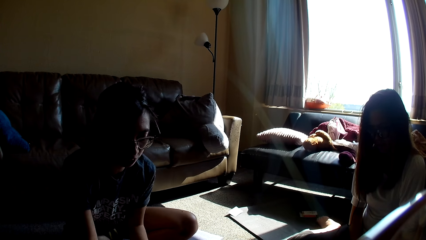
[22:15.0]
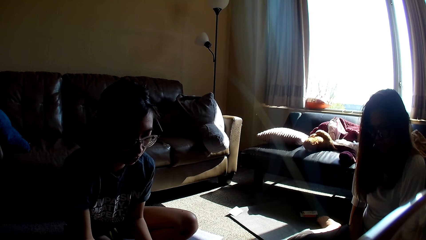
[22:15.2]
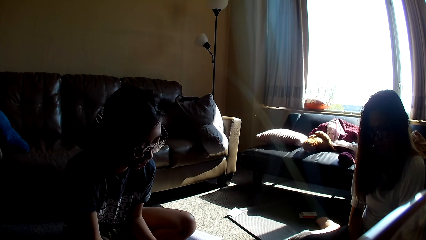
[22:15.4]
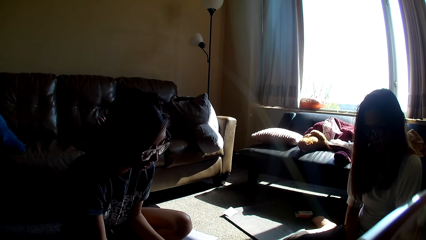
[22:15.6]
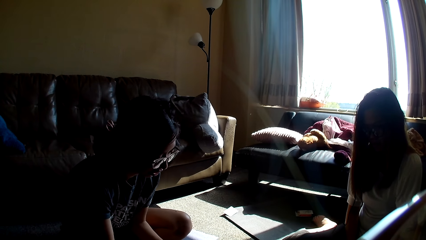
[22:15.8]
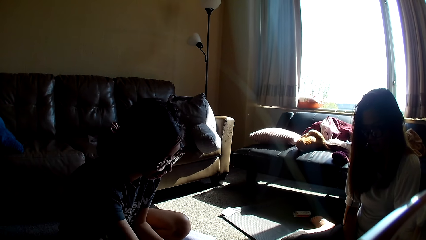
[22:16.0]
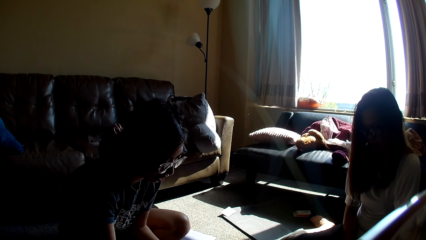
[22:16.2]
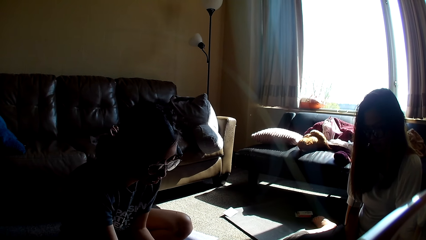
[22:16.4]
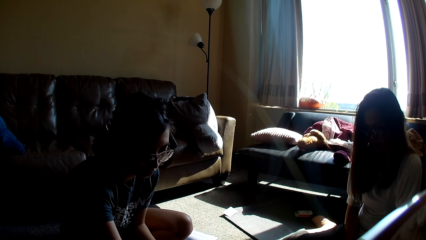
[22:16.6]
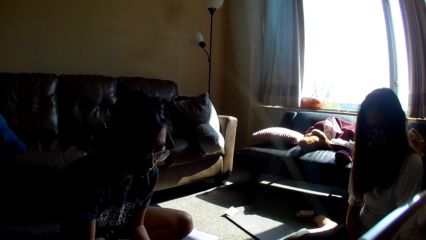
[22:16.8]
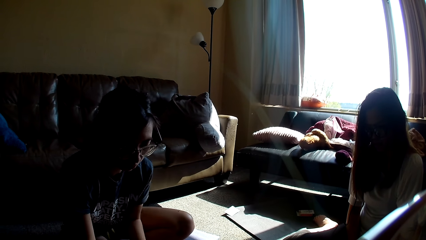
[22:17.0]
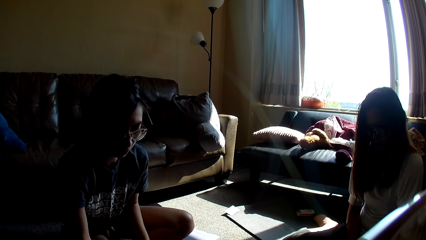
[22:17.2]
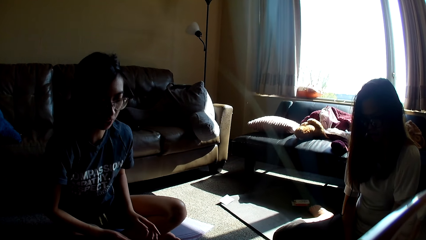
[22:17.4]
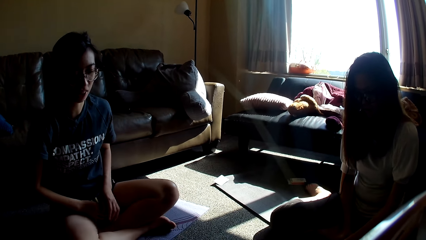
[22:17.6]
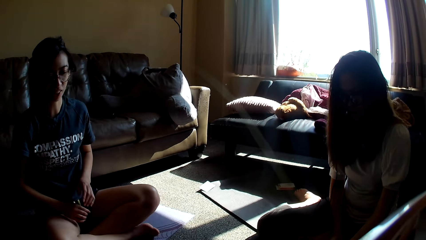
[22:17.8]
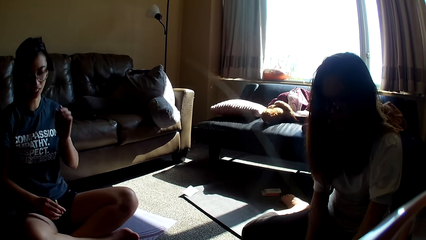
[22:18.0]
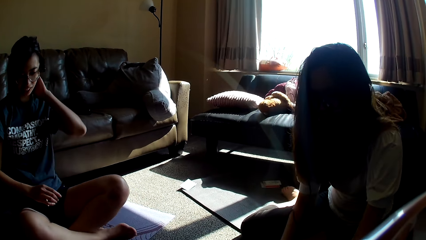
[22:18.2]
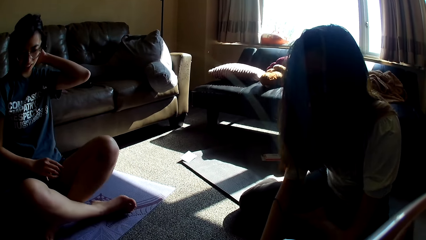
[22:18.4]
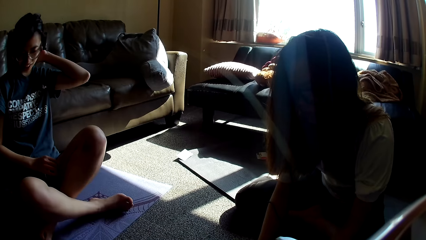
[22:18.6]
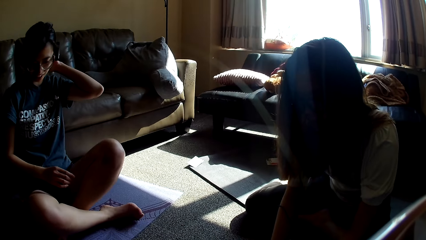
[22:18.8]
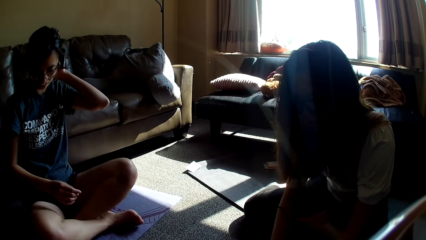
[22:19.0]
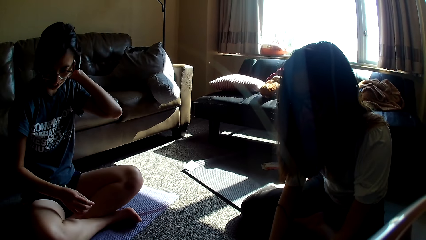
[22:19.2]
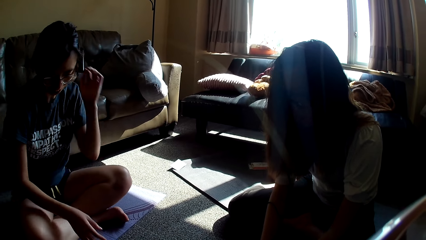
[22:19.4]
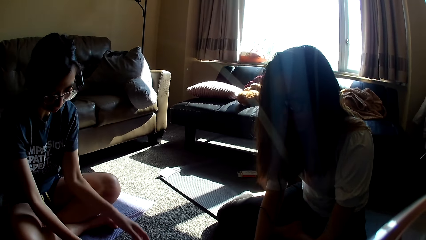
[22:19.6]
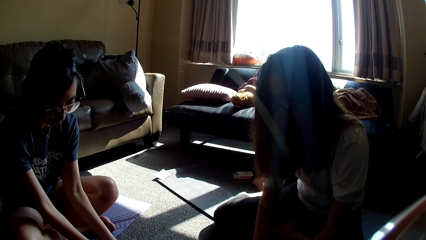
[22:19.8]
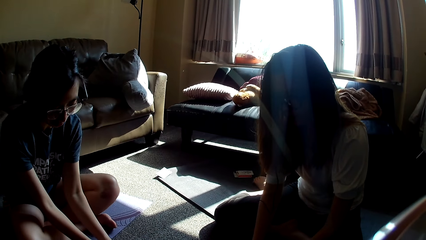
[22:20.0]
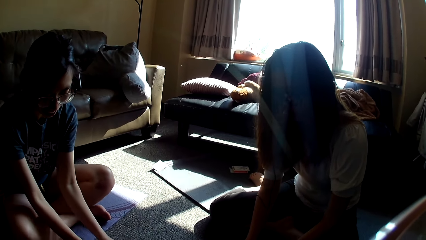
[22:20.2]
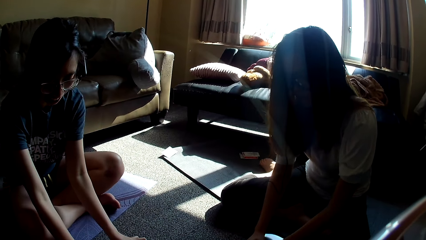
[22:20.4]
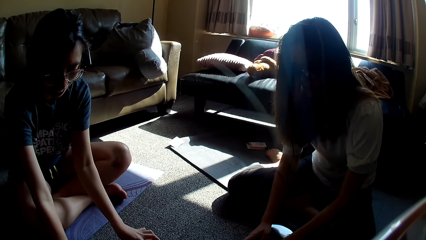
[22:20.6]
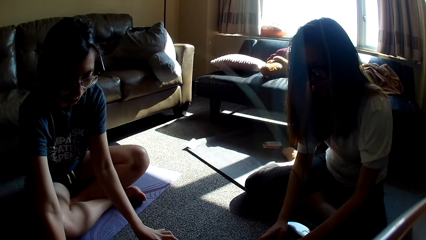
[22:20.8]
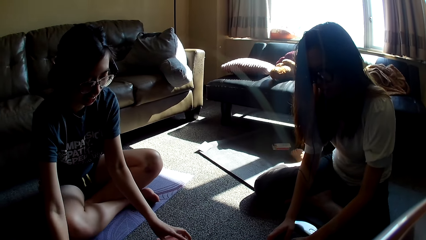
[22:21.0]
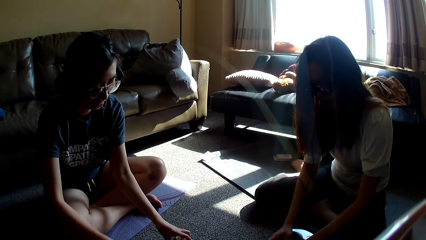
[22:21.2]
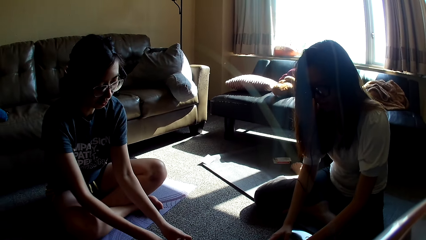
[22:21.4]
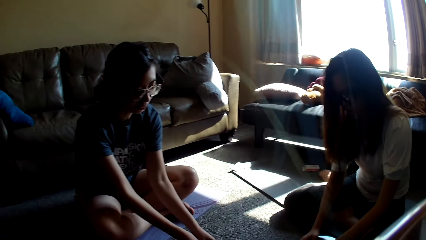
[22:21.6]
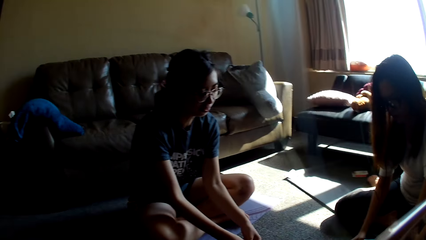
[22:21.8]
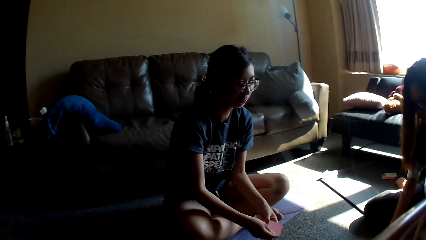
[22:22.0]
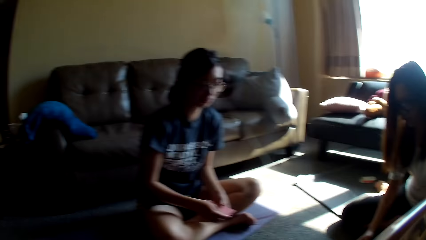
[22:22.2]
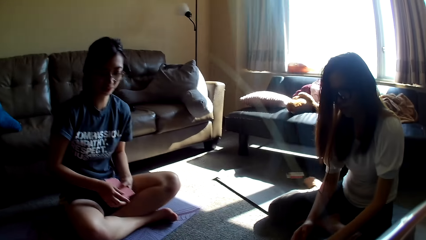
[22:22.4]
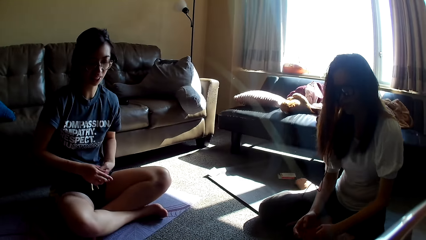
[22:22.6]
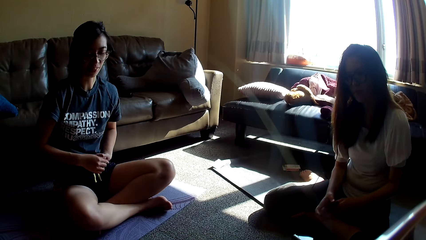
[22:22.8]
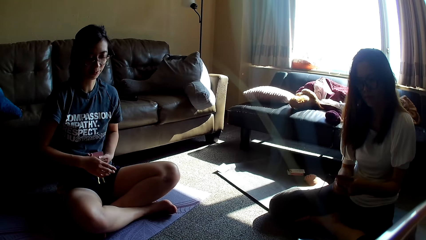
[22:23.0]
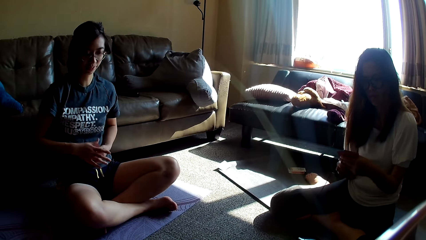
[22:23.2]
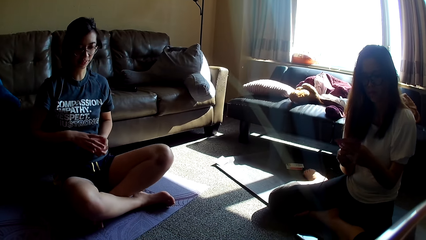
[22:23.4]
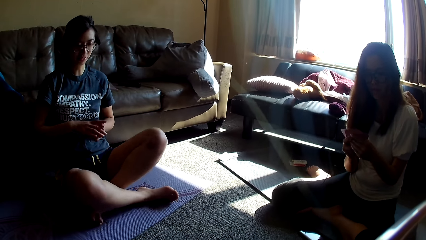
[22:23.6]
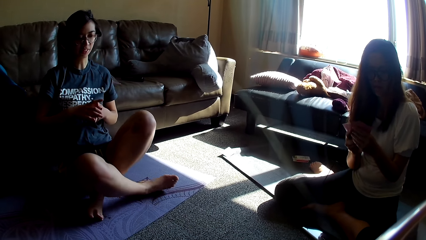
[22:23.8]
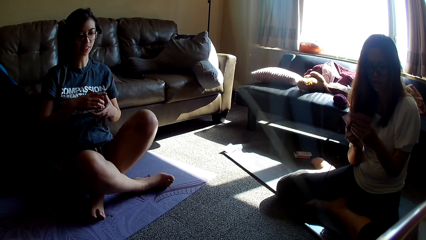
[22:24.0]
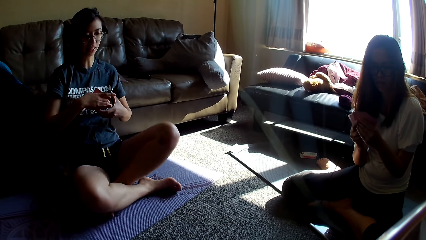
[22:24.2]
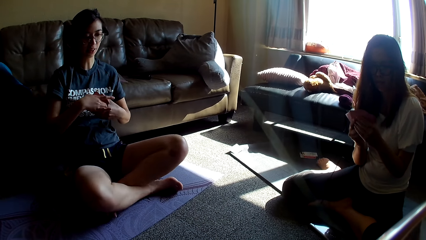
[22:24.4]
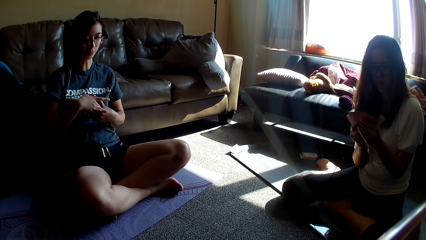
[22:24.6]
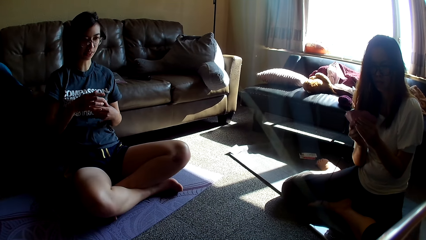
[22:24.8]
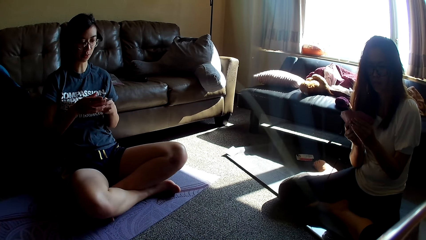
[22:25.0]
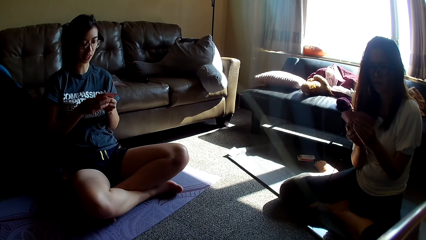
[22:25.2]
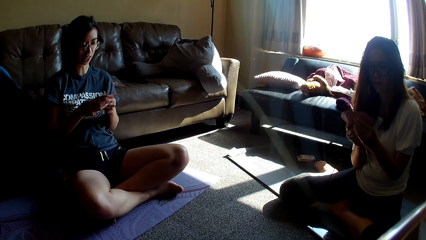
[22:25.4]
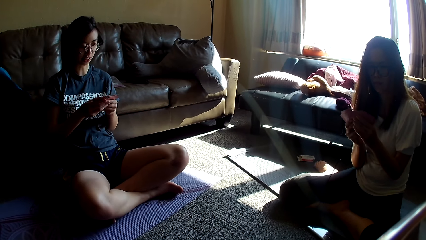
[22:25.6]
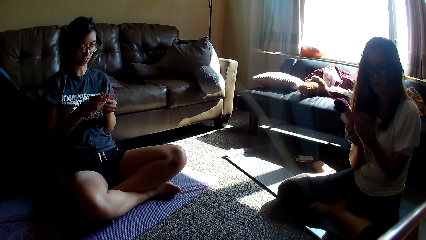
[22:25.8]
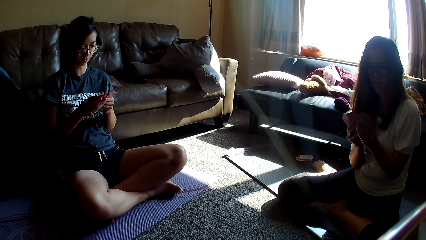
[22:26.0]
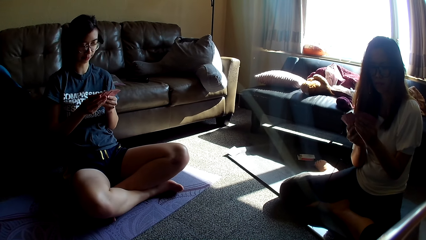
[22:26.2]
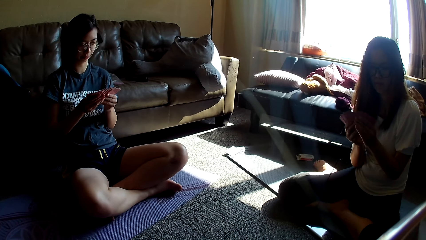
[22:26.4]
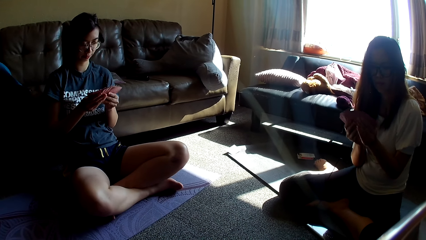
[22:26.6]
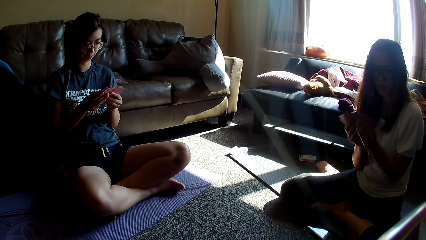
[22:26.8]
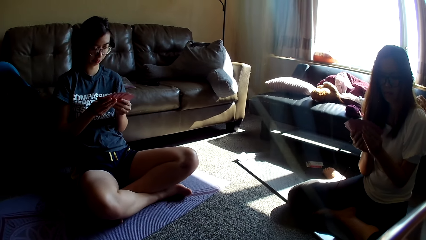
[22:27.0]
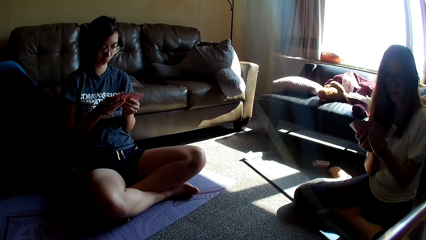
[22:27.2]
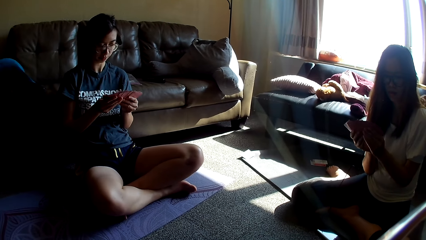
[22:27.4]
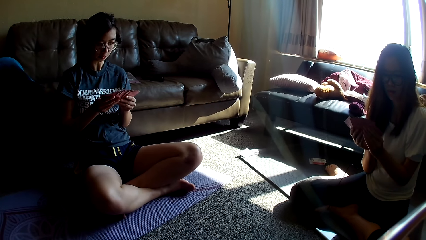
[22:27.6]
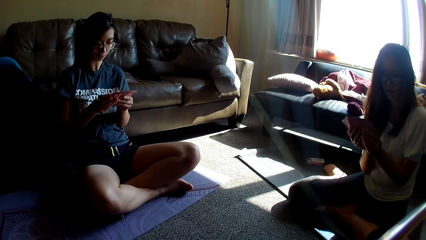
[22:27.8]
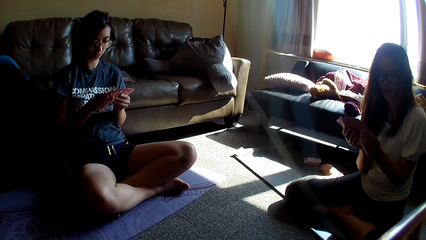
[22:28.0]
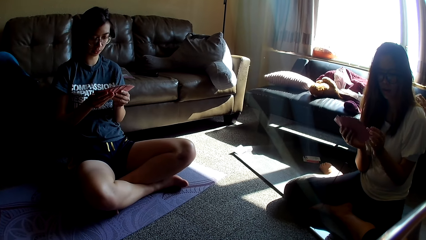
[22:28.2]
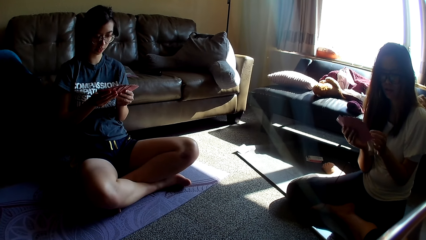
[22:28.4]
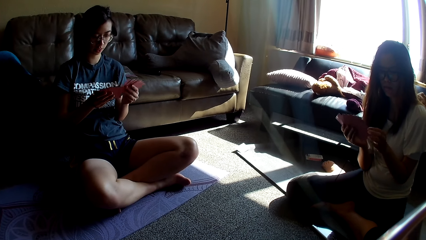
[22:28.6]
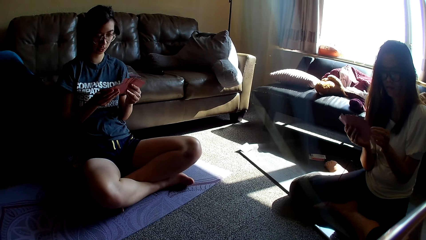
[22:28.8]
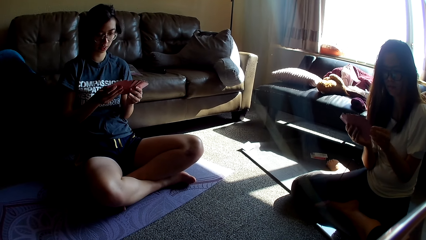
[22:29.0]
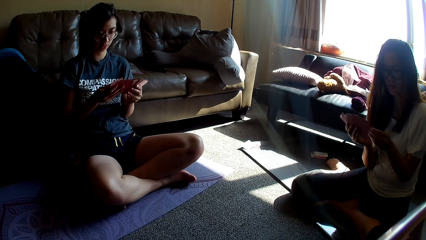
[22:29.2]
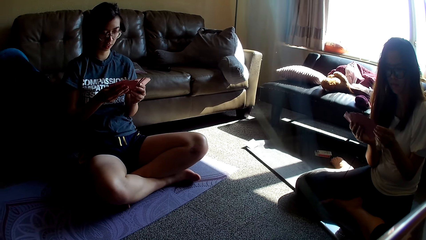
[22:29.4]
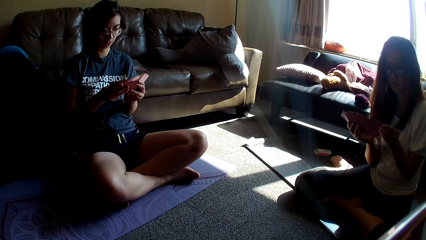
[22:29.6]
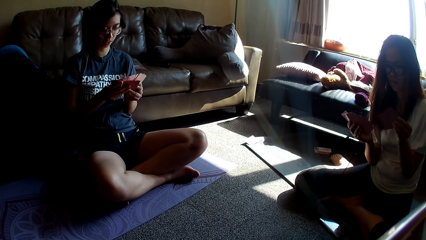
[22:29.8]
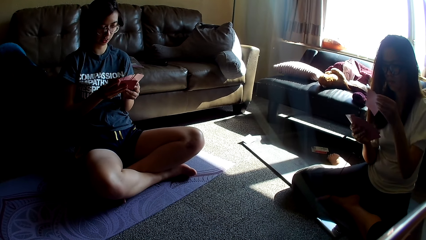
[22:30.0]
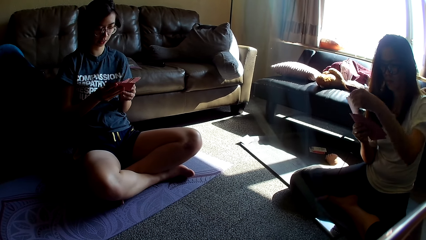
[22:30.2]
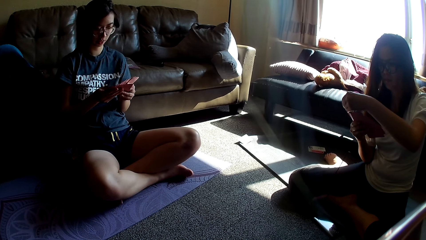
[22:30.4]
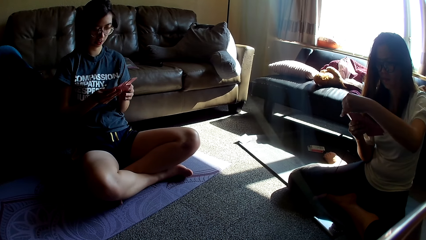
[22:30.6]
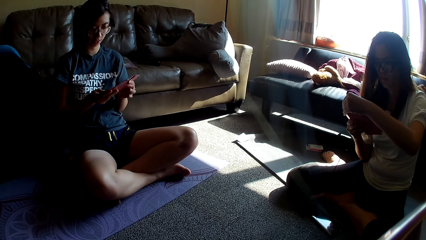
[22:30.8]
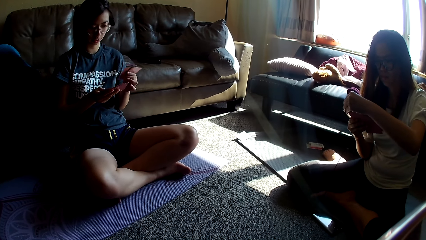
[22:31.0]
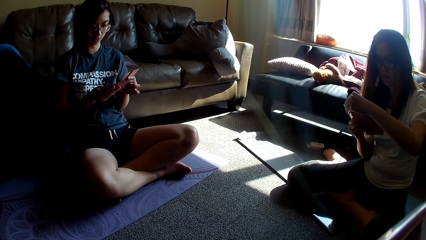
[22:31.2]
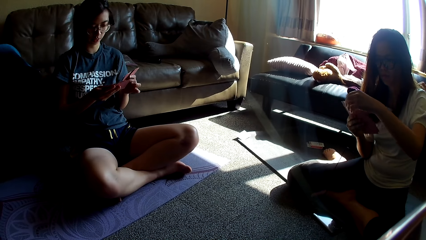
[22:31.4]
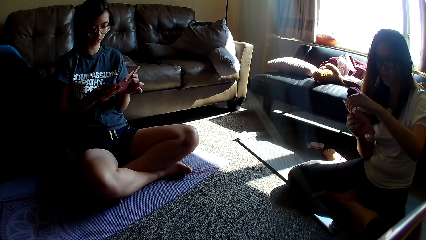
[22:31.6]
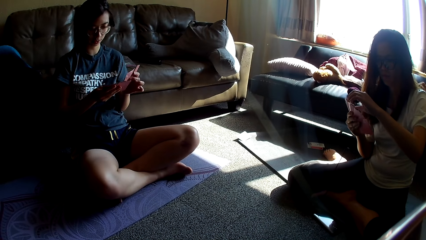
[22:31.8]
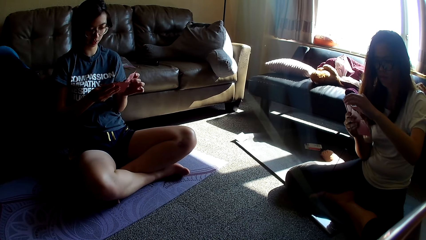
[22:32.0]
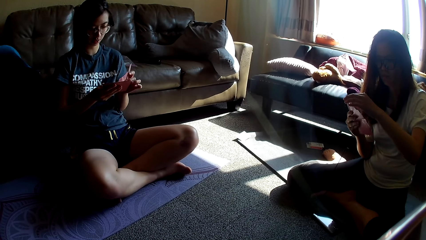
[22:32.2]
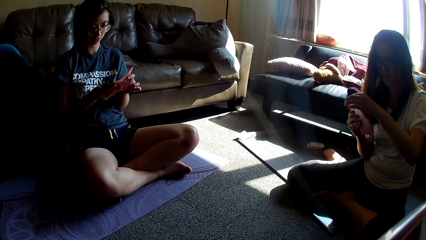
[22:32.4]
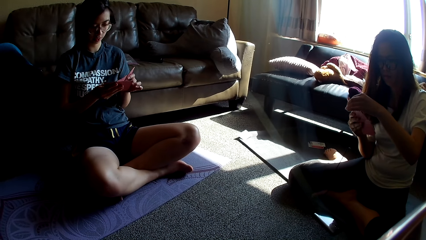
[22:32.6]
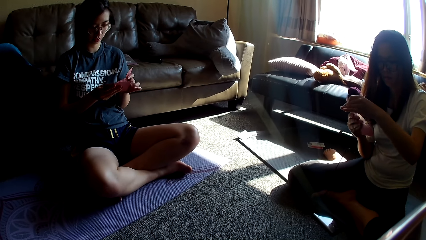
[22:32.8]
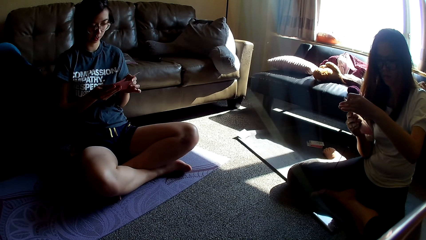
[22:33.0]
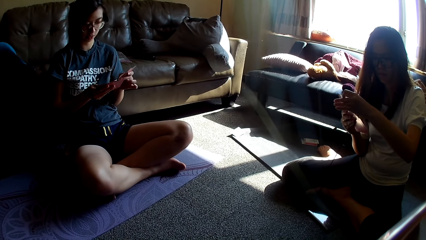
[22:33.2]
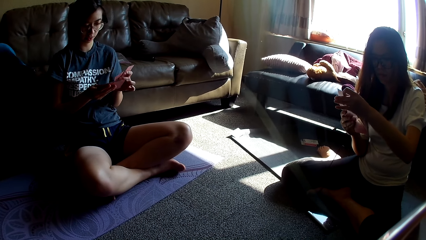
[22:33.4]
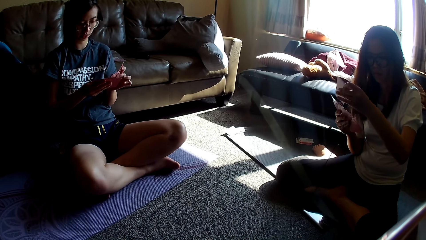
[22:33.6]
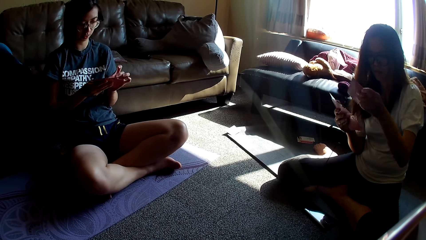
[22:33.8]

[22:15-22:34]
A lady puts her hands on her legs. A lady holds her hair. Another lady leans forward. The first lady picks some cards from the floor. The other lady holds cards in her hands and arranges the cards in her hands. The first lady arranges the cards in her hands. A person sorts his cards.
